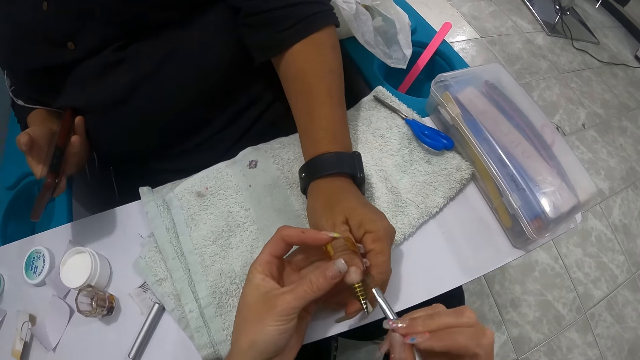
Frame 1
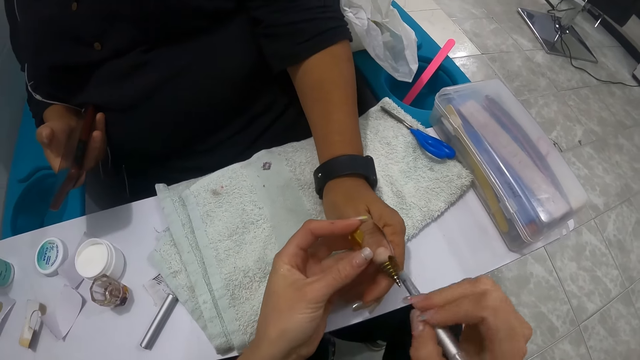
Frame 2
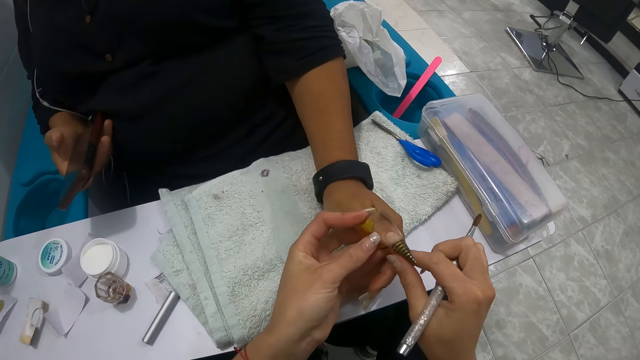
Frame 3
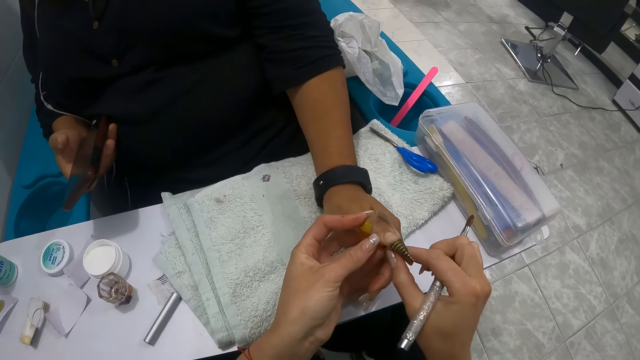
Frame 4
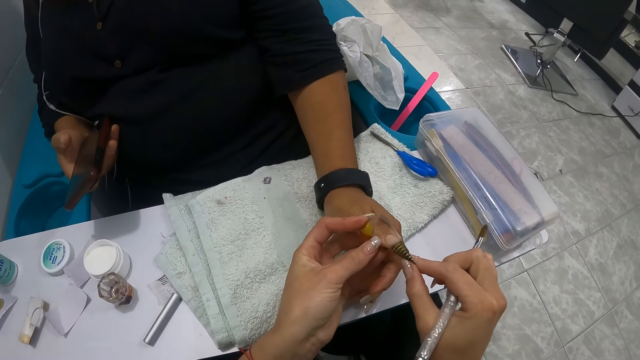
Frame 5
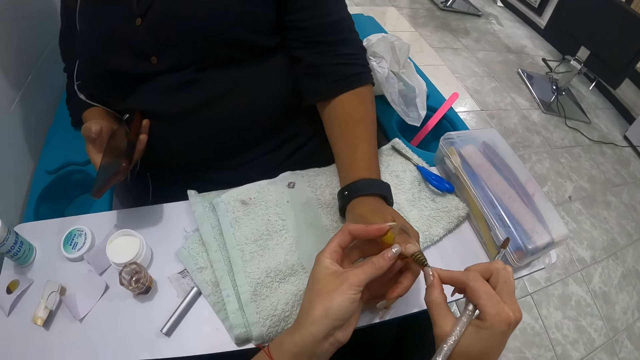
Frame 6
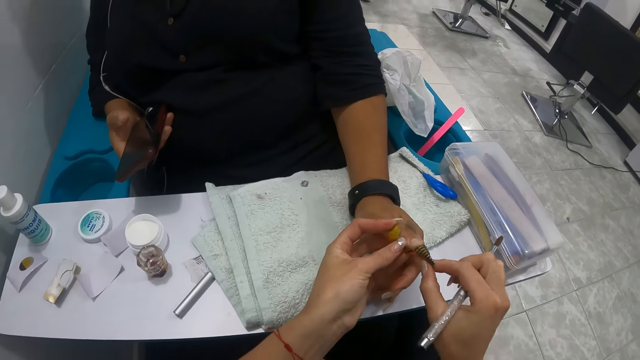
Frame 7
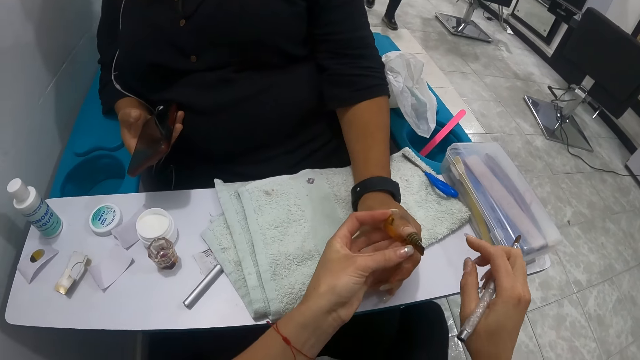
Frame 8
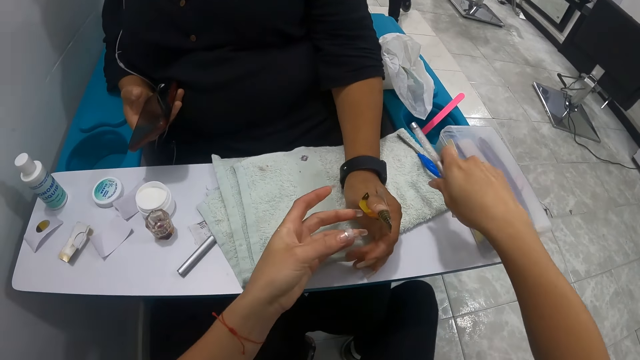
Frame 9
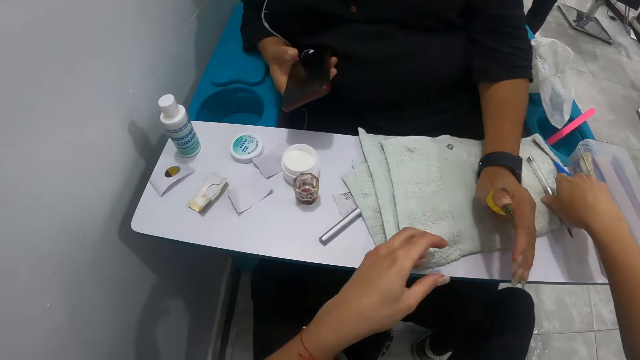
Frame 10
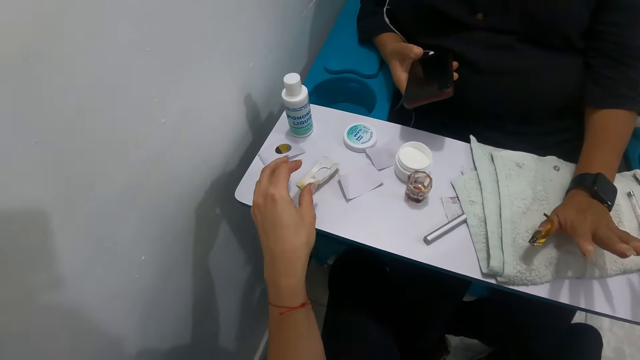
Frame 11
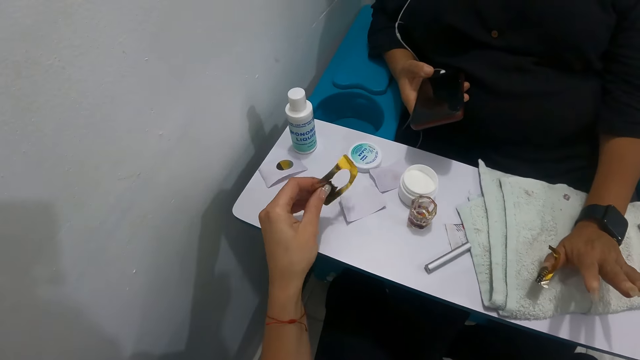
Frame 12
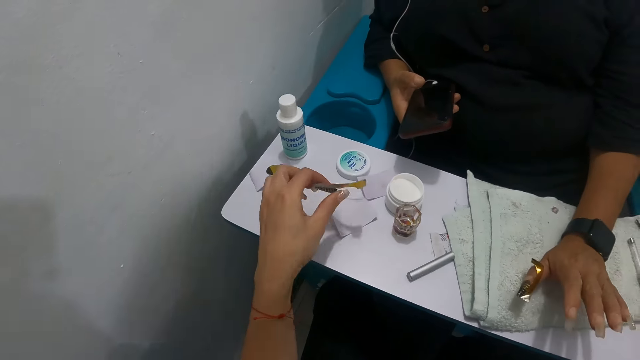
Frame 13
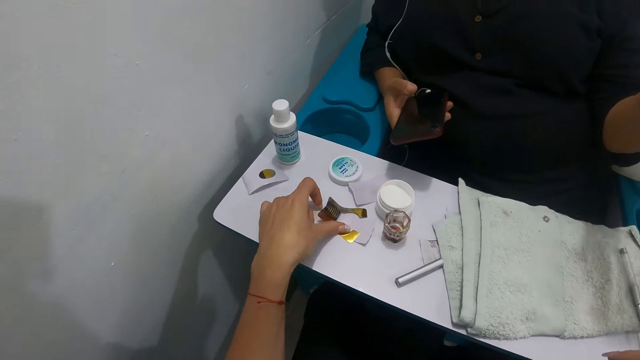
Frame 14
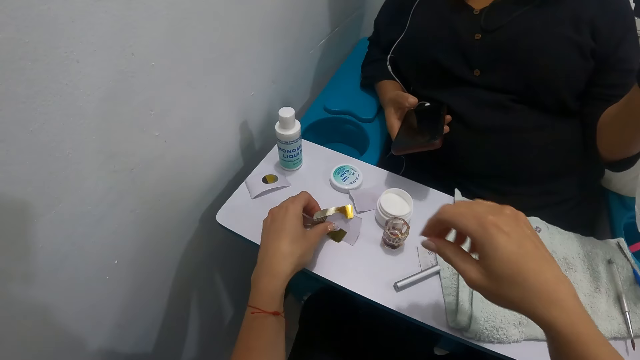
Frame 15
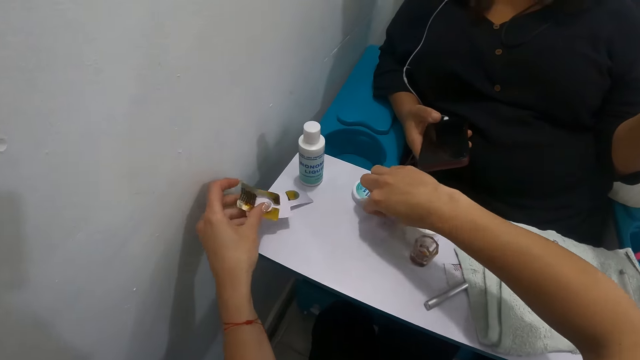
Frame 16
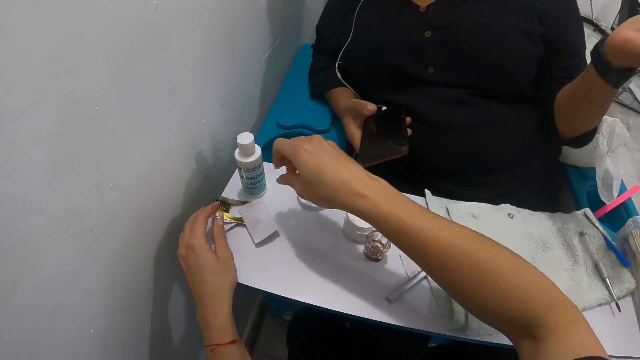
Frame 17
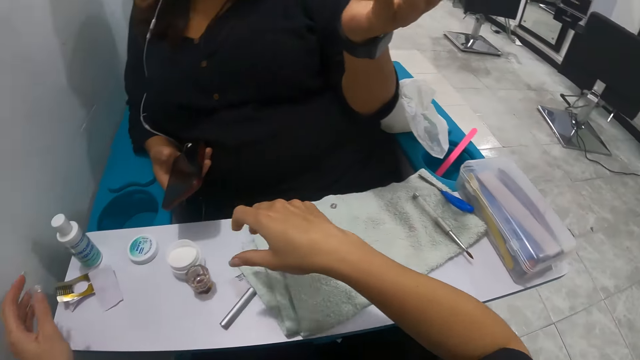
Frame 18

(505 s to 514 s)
The camera wearer applies polish on the woman's nail. She adjusts the tip extension form on the thumb of the woman with her right hand. She touches the woman's nail. She drops the nail brush in her right hand on the white towel on the arm rest. She picks a tip extension form from the armrest with her left hand.

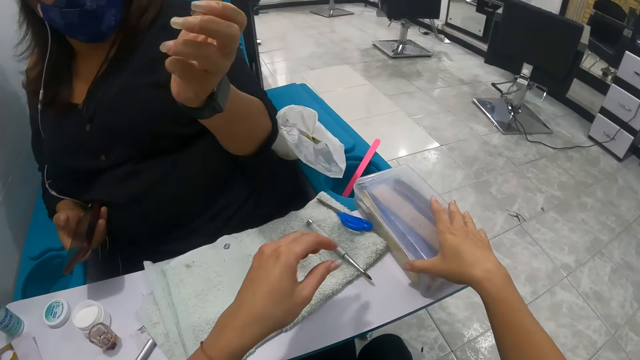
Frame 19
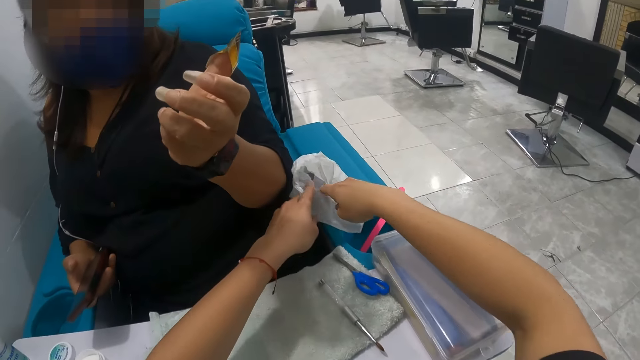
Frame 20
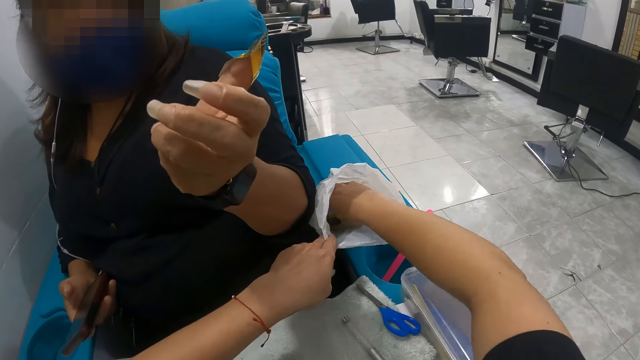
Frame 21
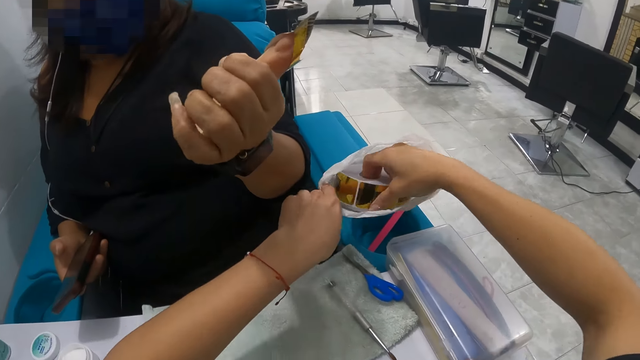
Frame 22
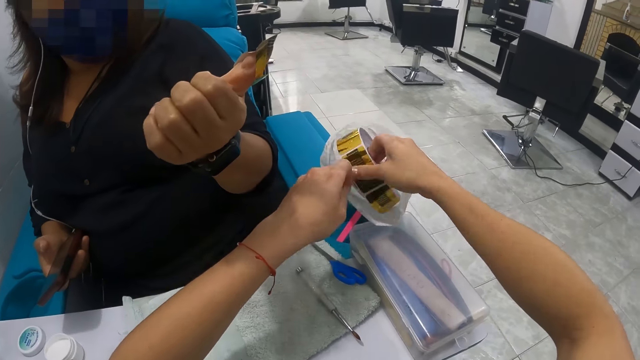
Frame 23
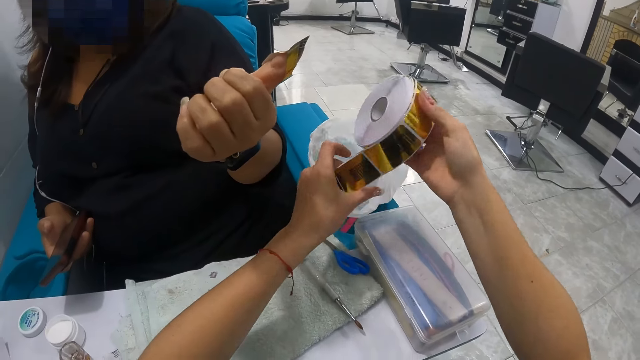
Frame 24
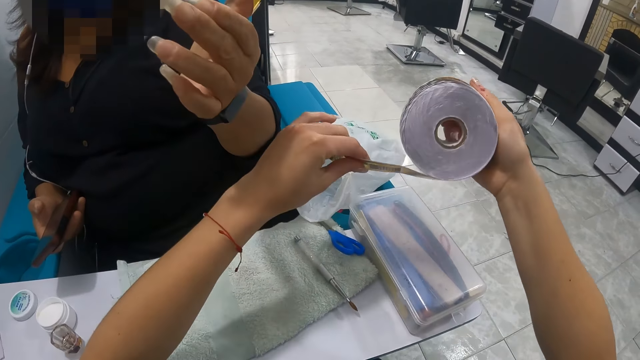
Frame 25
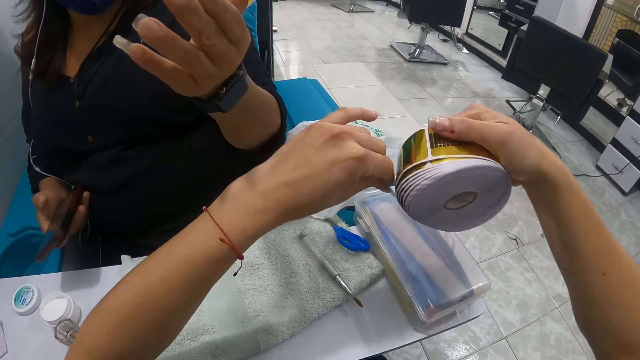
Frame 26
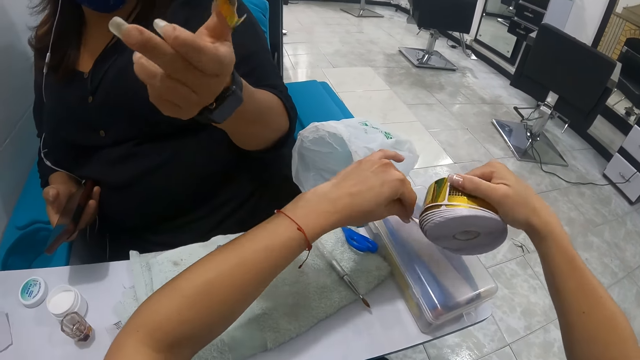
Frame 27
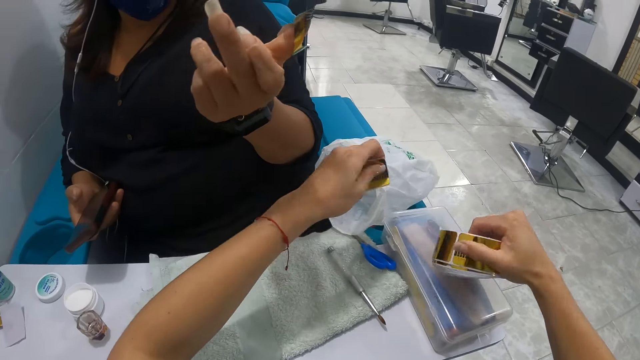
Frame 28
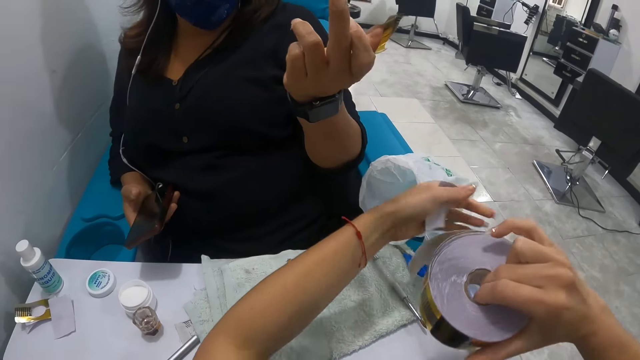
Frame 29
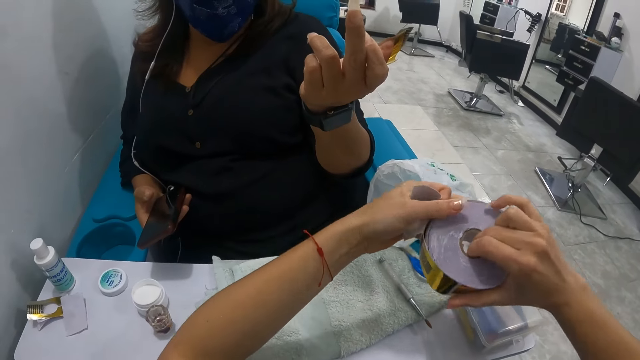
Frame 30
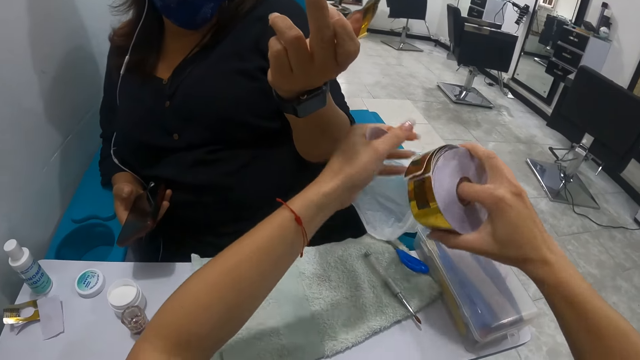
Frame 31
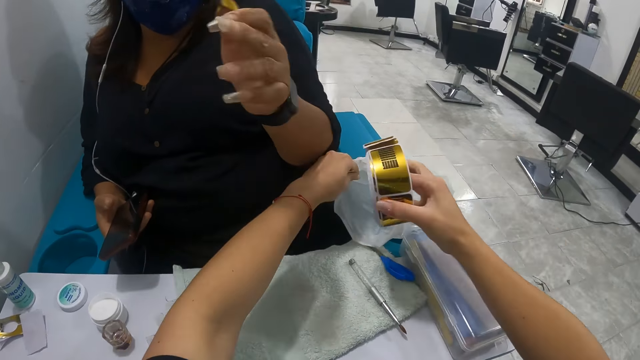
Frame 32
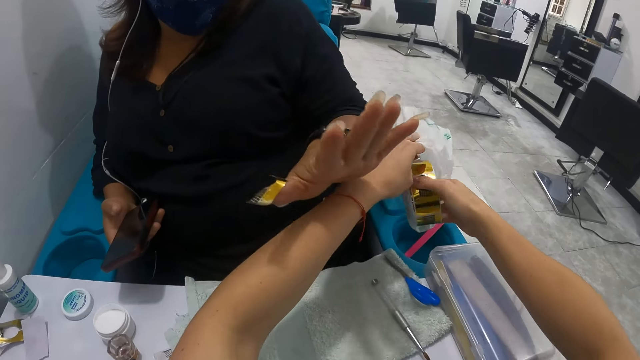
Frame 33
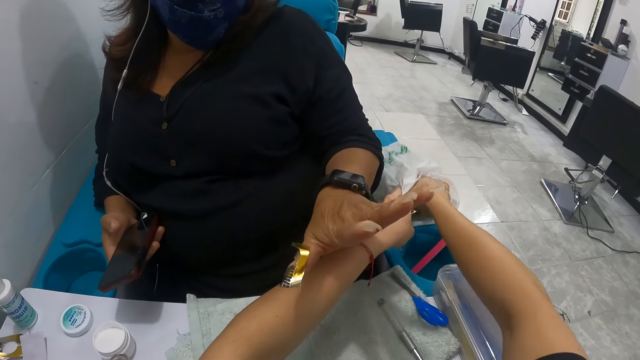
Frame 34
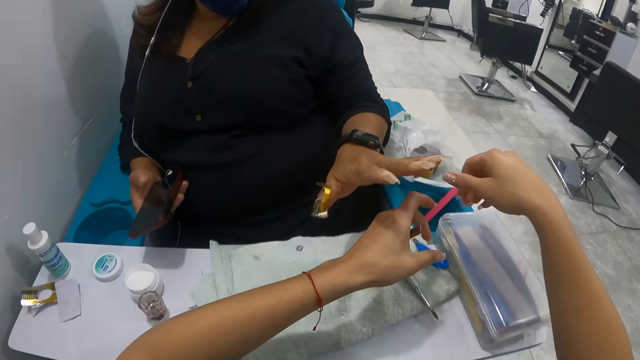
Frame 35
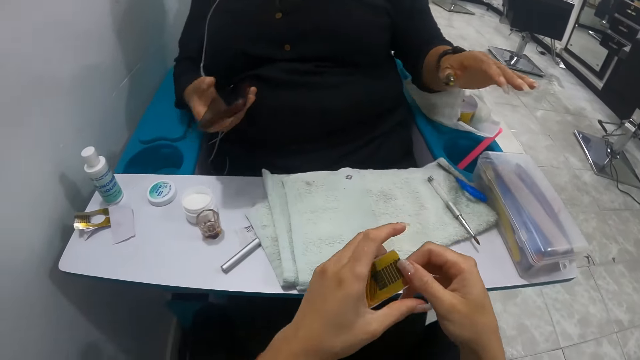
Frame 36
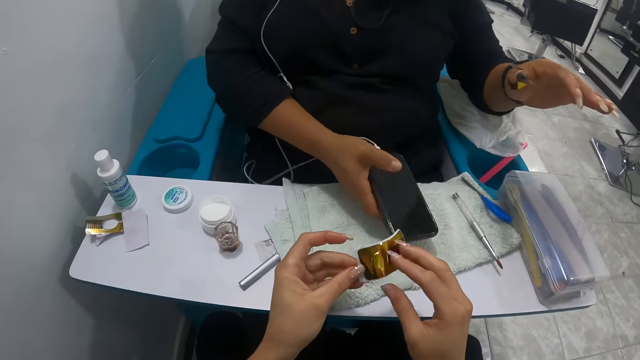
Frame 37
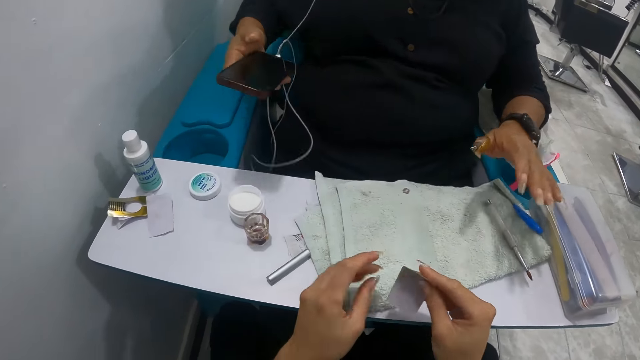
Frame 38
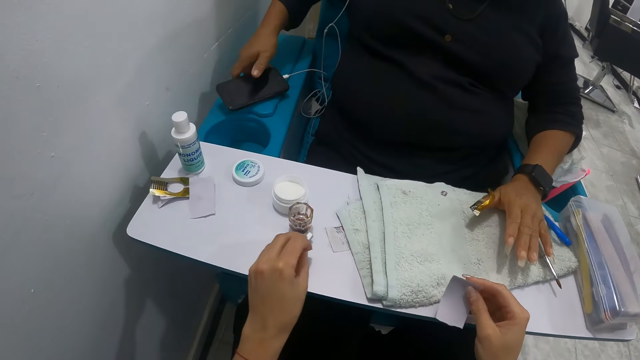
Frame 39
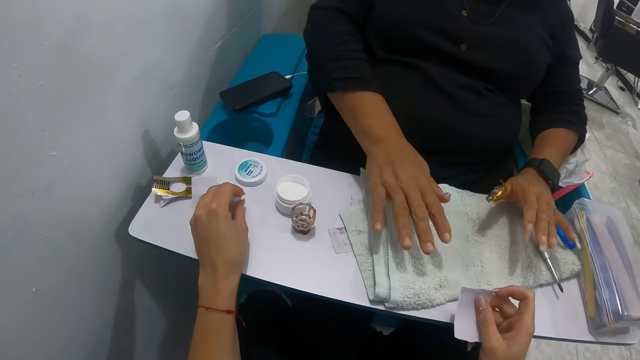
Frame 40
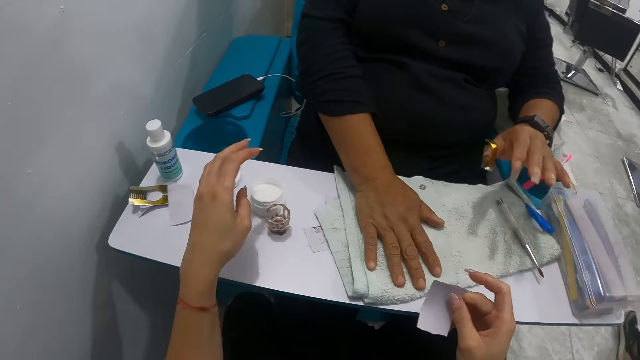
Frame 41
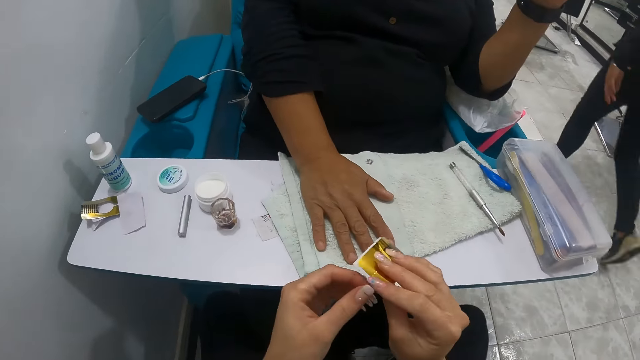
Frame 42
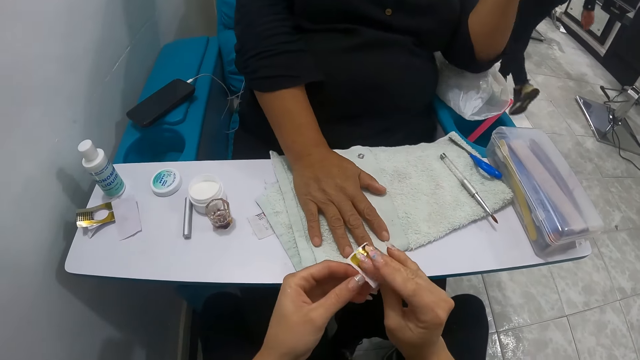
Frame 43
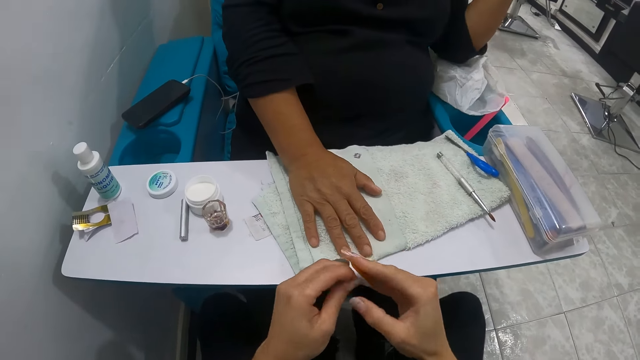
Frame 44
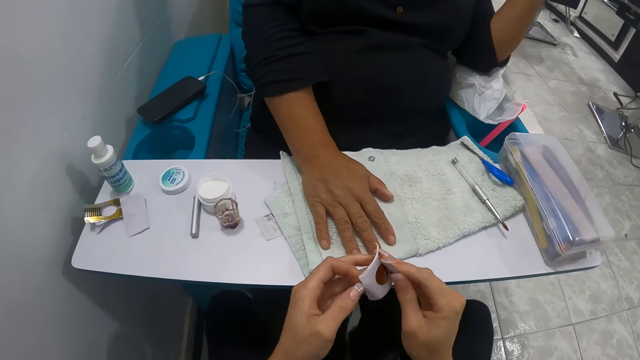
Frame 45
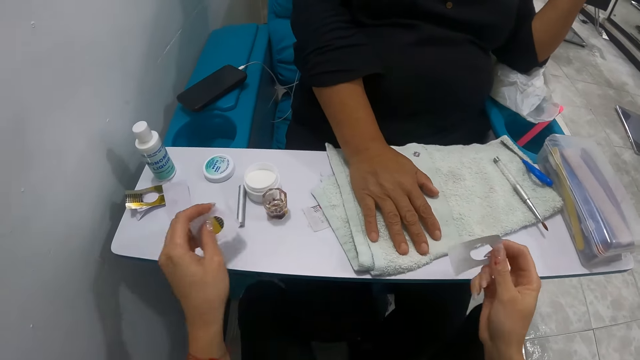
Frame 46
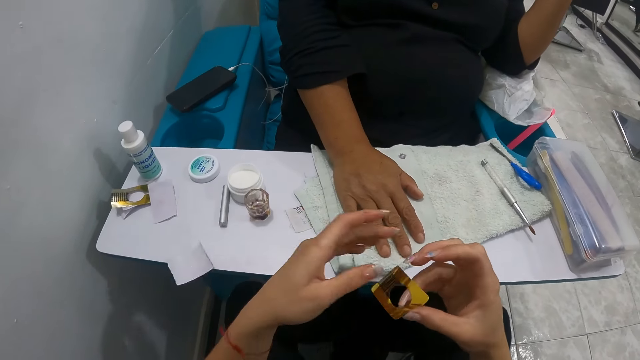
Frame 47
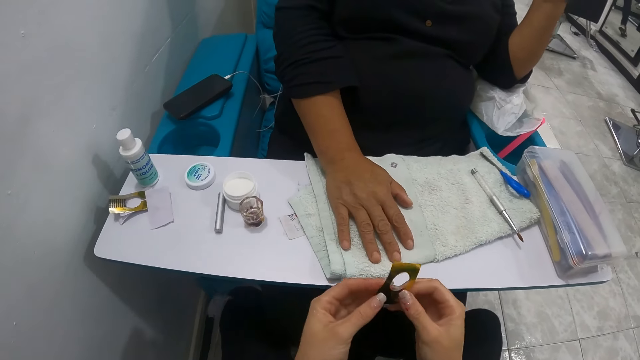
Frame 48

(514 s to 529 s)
The camera wearer removes a roll of tip extension forms from a white poly bag with both hands. They cut a strip of tip extension form from the roll of tip extension forms with both hands. They put the roll of tip extension forms in the white poly bag with both hands. They hold the tip extension form in both hands. The woman drops the phone in her right hand on a blue pedicure chair. The woman places her right hand on the white towel on the arm rest. The camera wearer separates the white paper from the tip attachment form with both hands.
